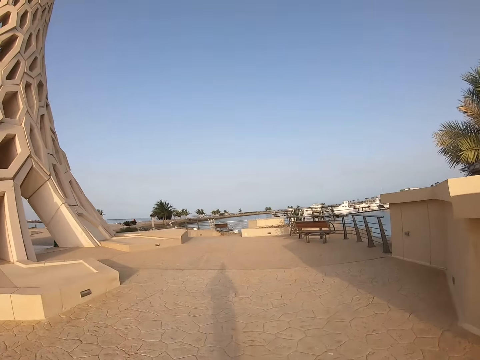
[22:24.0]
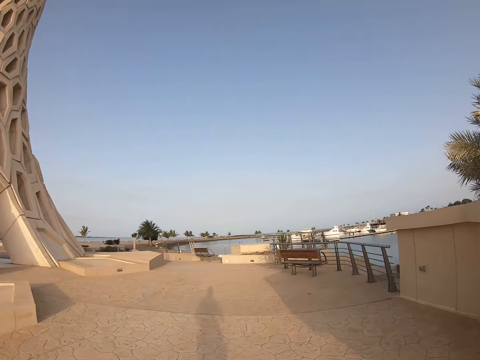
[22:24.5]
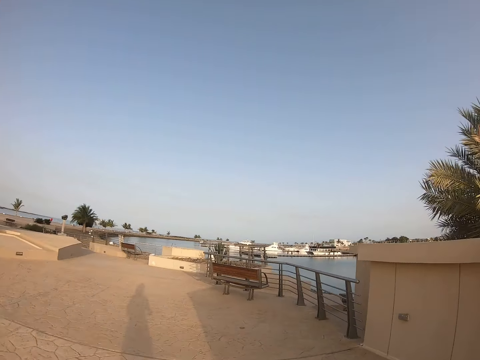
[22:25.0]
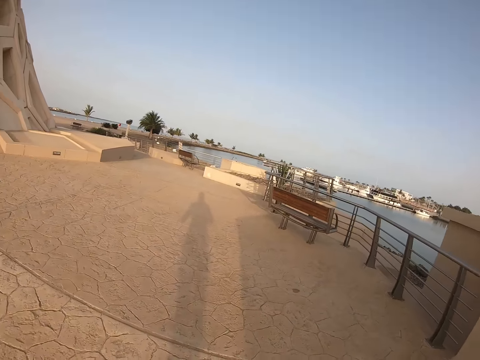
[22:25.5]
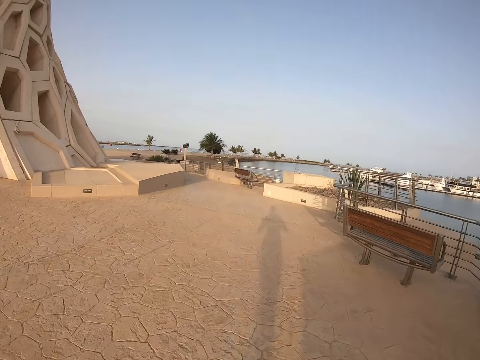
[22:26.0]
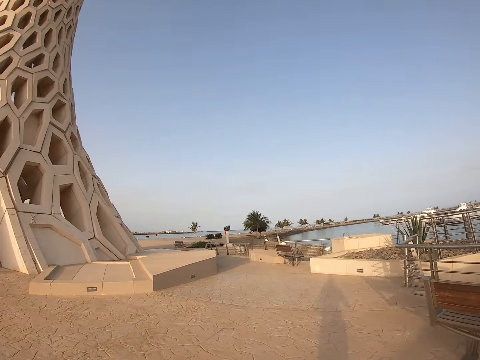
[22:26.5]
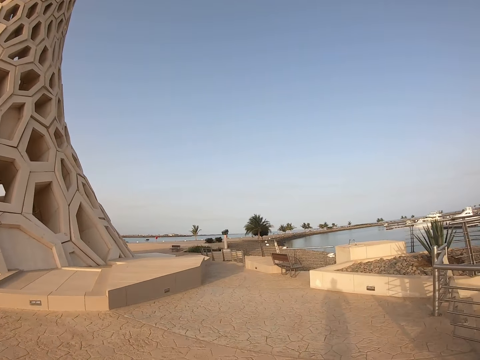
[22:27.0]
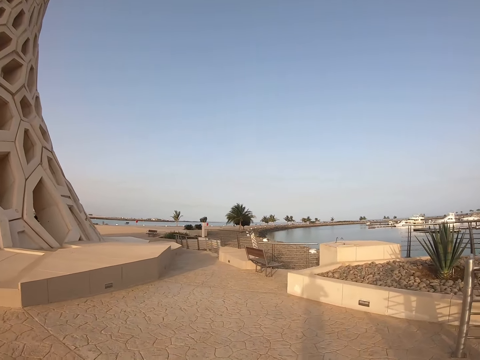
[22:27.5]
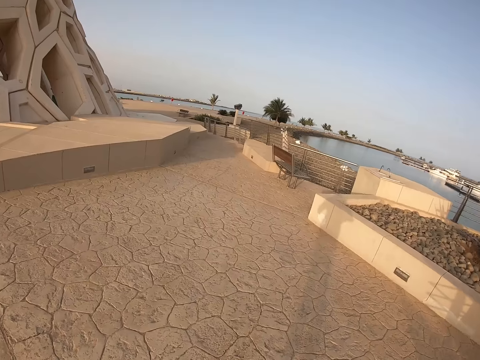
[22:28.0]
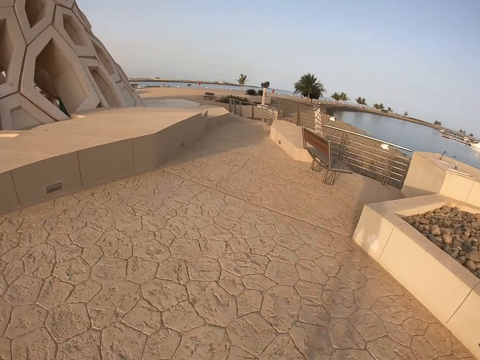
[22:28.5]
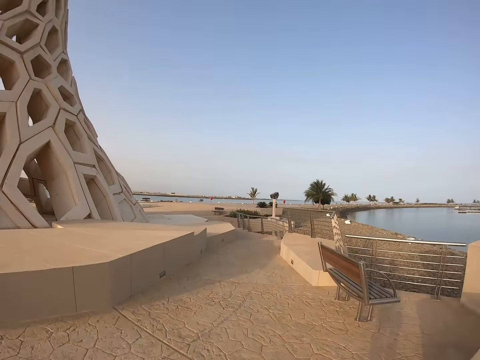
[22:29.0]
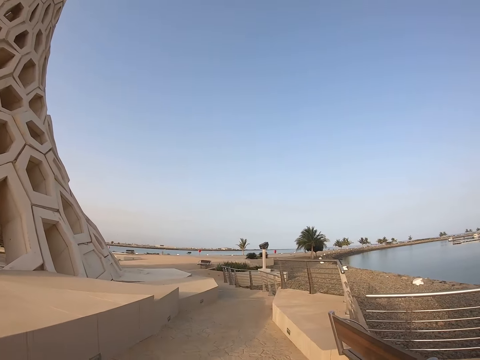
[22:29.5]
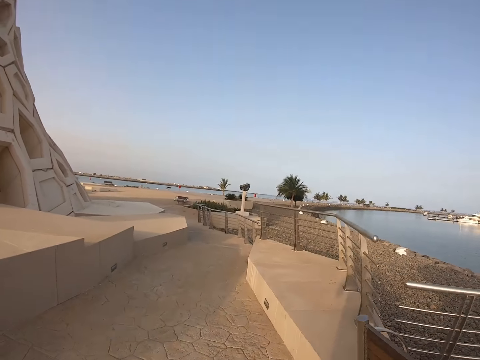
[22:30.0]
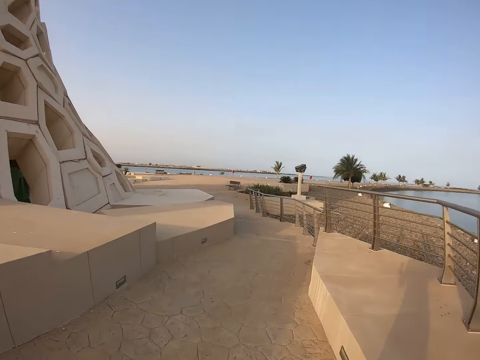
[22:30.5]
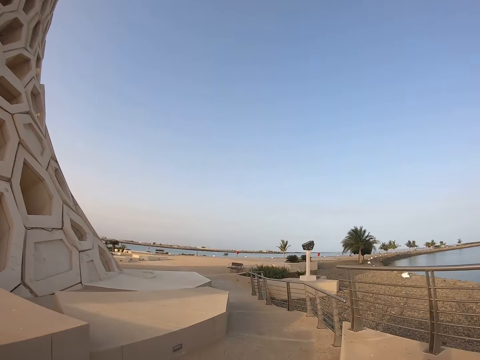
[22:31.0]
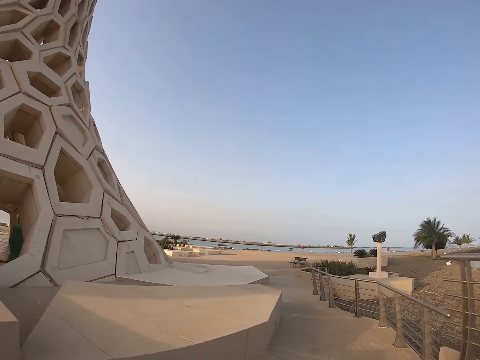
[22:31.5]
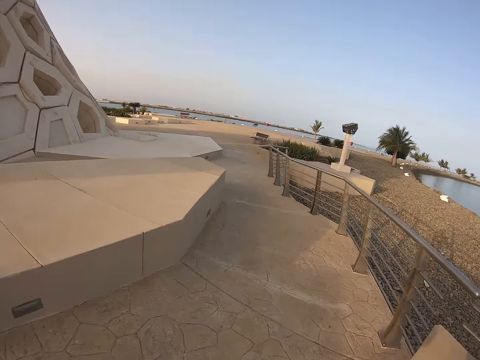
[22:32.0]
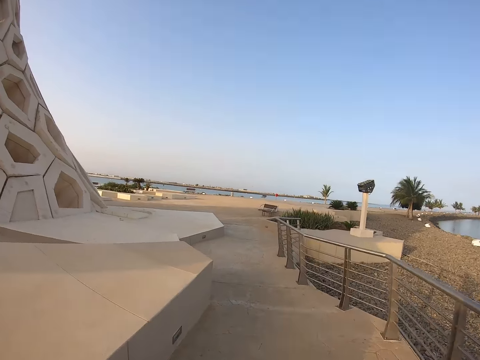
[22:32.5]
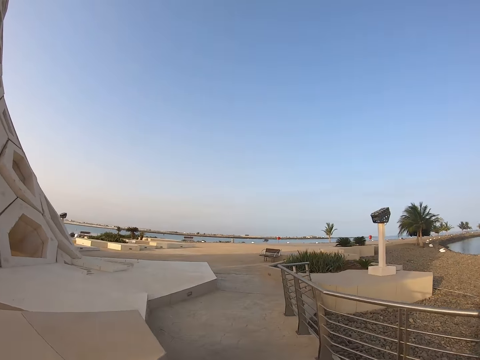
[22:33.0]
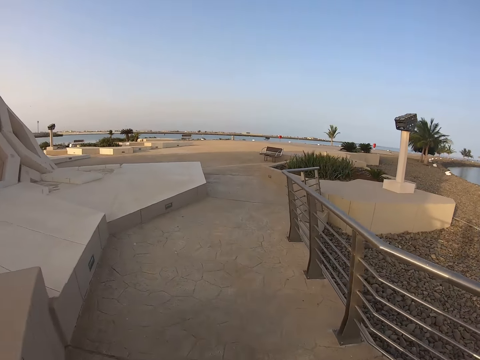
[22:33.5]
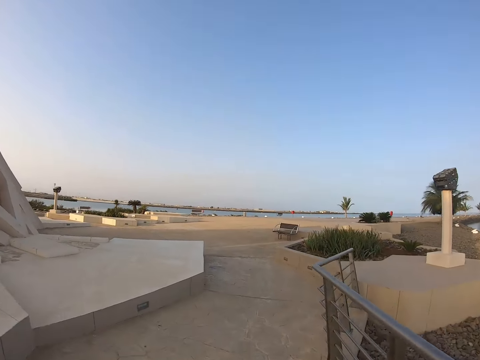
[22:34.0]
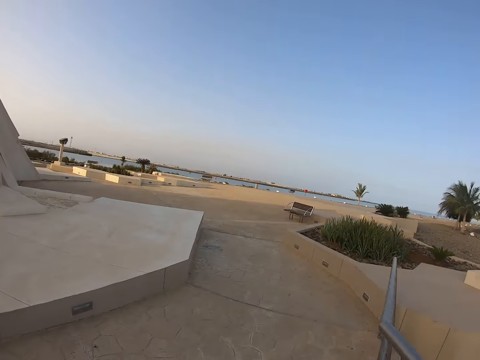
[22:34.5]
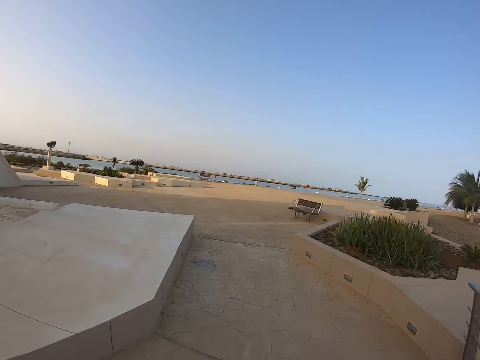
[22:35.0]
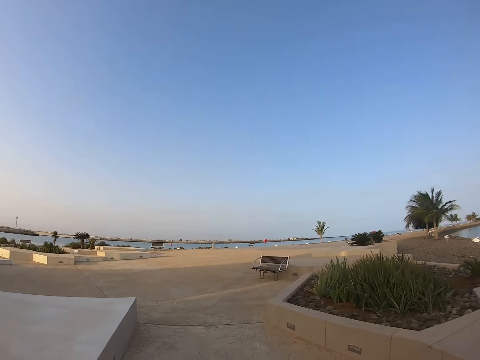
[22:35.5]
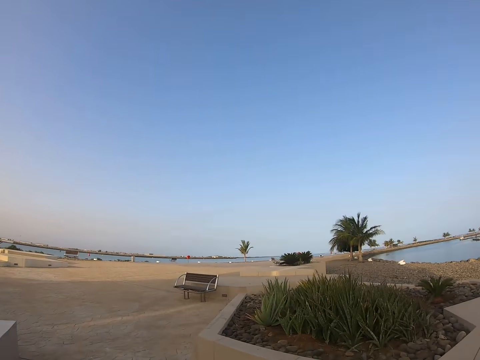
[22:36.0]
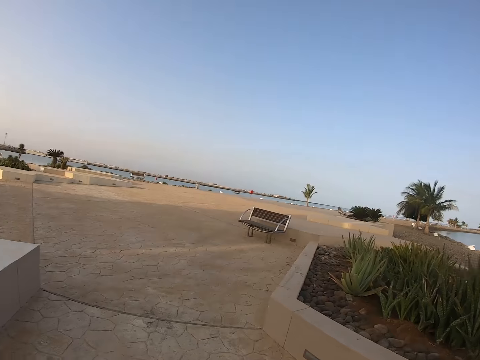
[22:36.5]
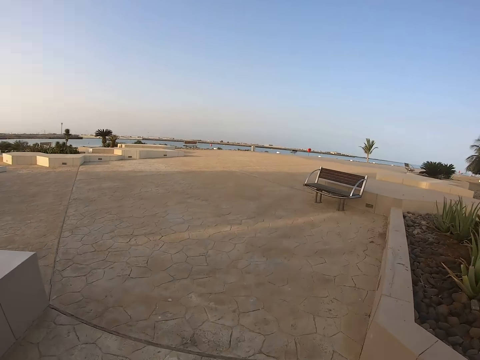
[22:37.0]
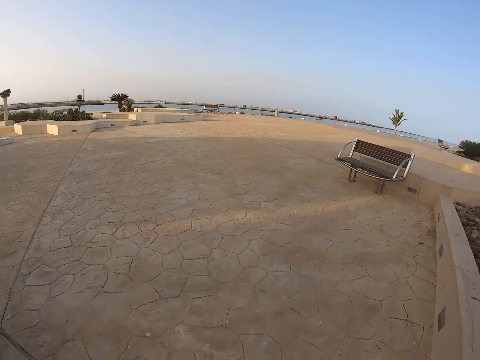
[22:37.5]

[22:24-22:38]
The camera wearer runs on the pavement repeatedly.

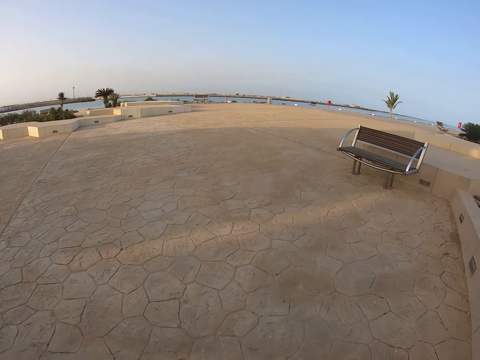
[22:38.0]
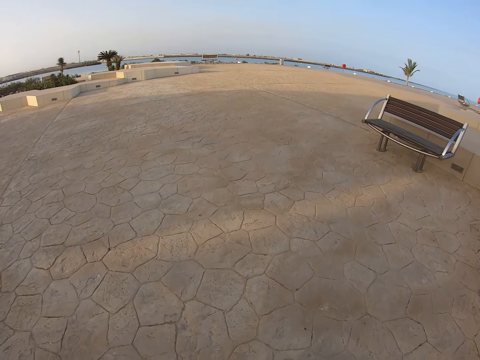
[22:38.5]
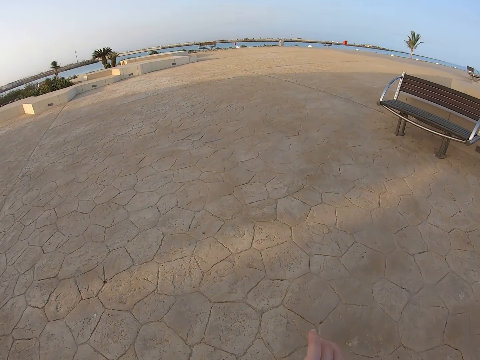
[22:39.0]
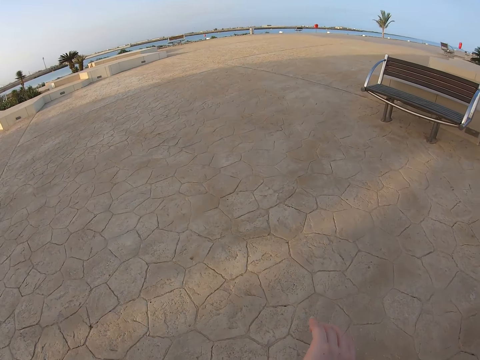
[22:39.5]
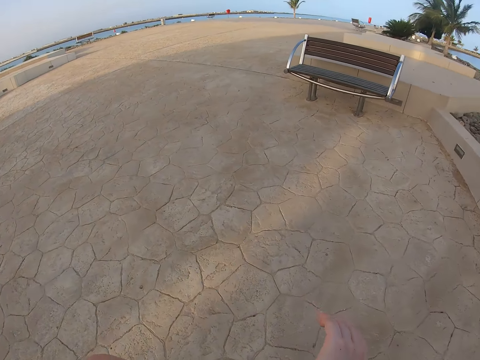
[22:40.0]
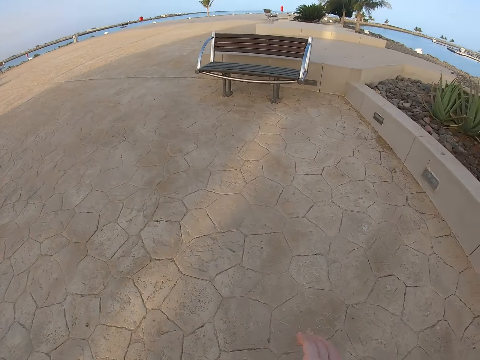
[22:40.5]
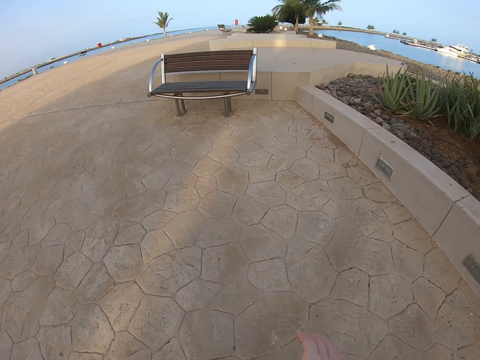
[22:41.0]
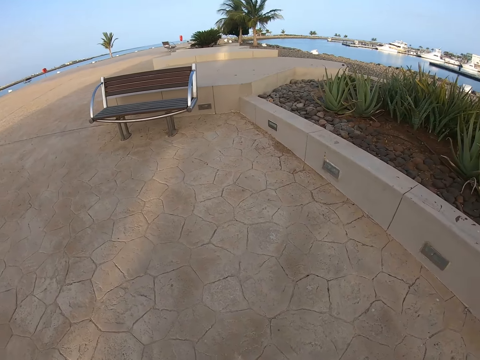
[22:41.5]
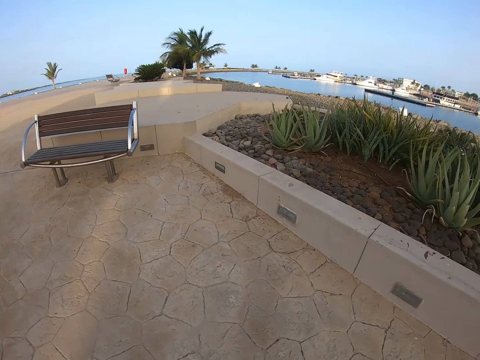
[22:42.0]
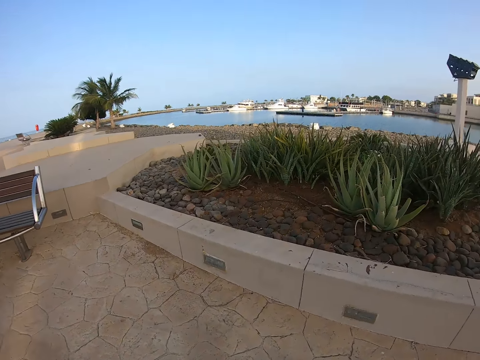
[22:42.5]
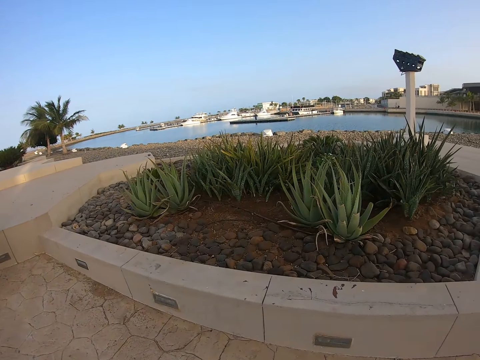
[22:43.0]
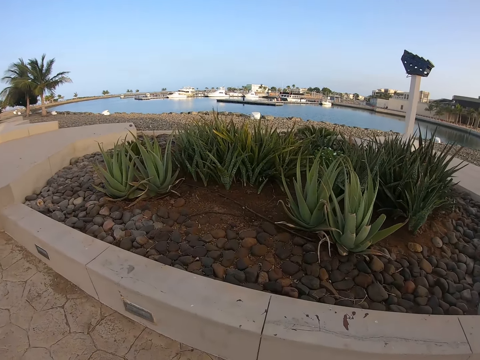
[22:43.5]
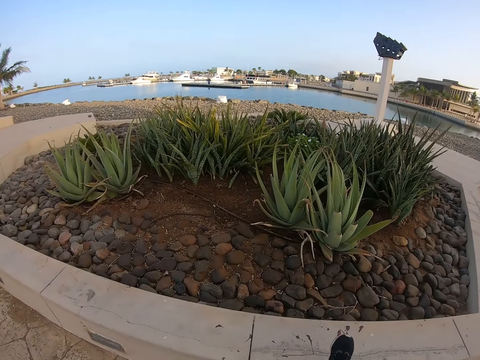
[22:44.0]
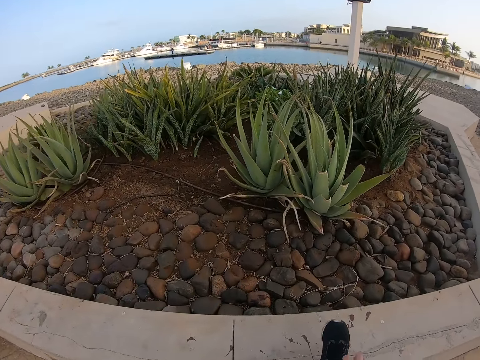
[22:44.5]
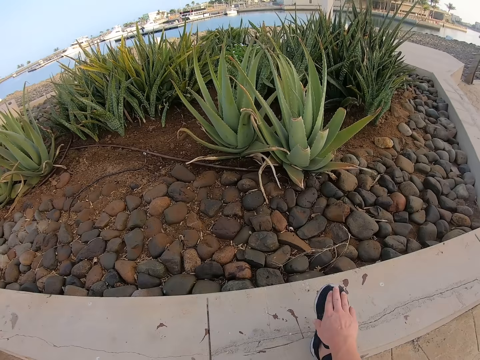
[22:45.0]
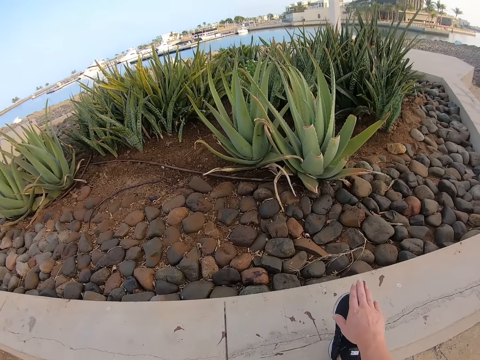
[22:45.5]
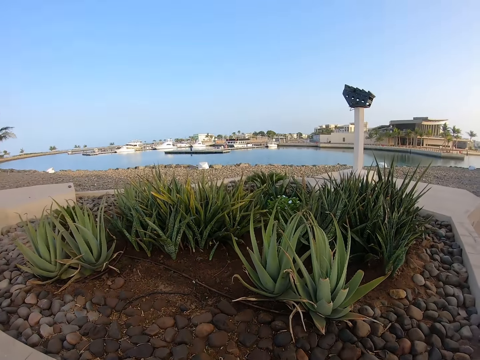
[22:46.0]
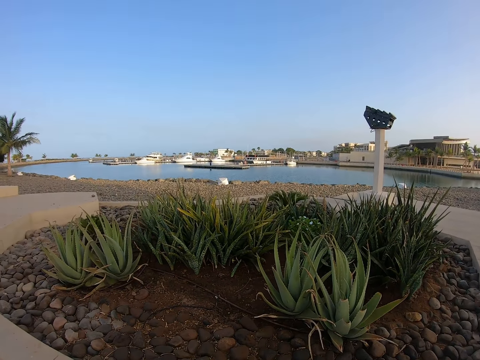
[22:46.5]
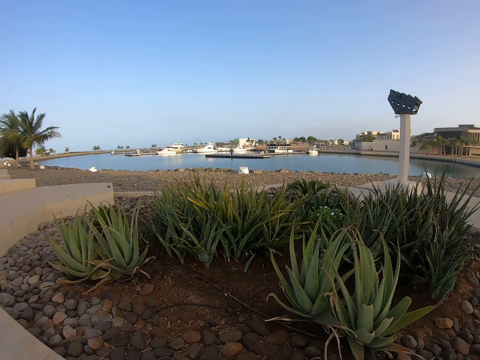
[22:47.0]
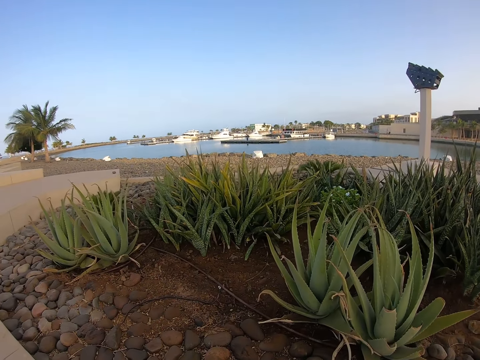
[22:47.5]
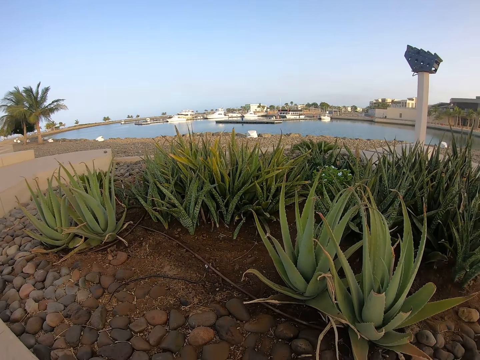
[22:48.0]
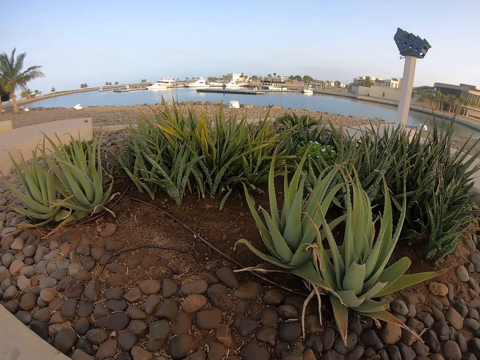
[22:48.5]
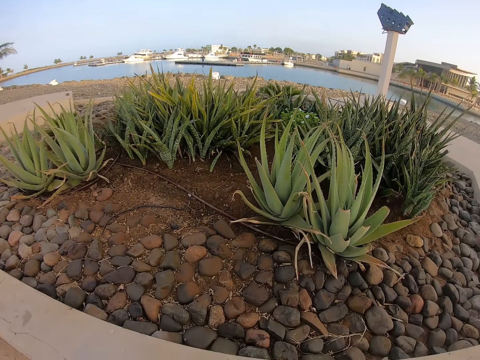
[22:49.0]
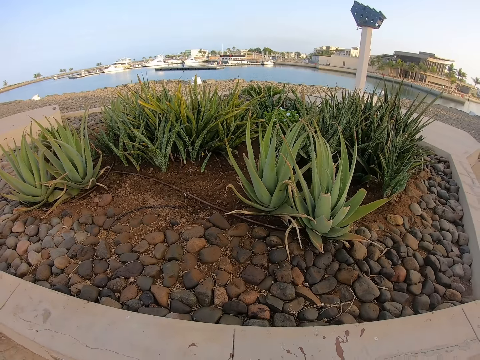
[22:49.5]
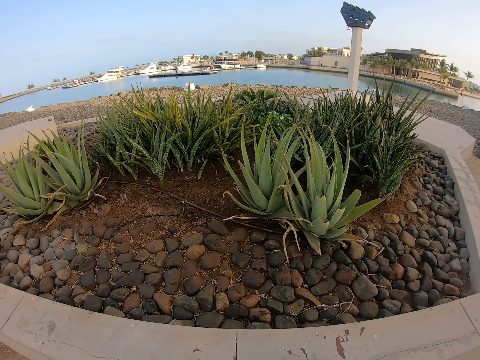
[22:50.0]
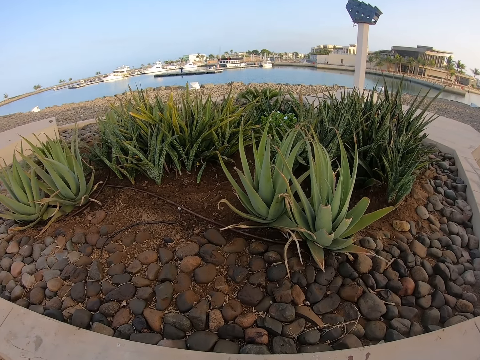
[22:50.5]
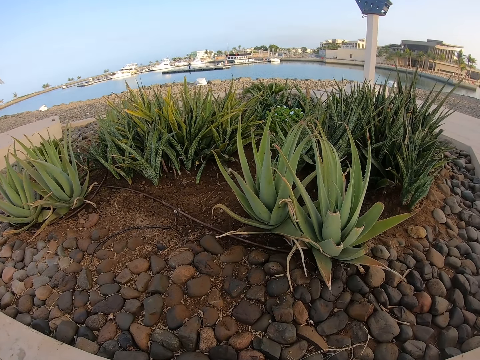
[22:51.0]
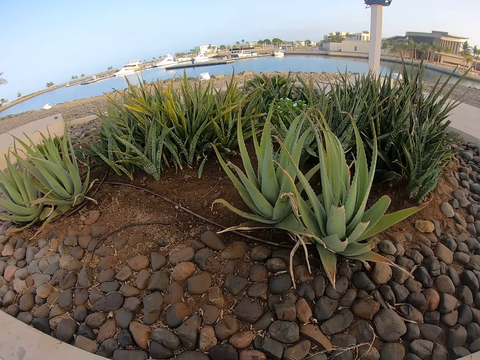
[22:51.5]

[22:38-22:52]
The camera wearer stops jogging. She turns around. She looks at the shoe. She exercises. She steps on a flower concrete. She touches her shoes. She looks around the flower bed.
